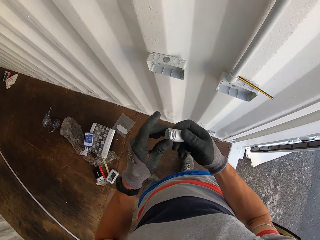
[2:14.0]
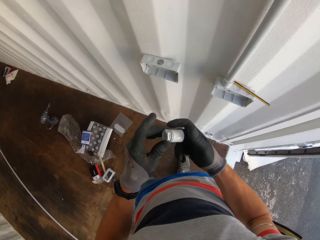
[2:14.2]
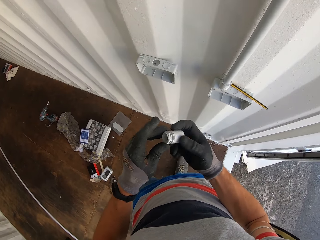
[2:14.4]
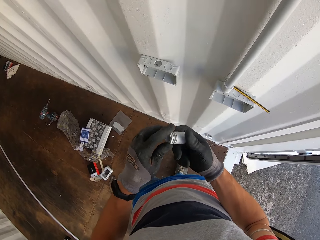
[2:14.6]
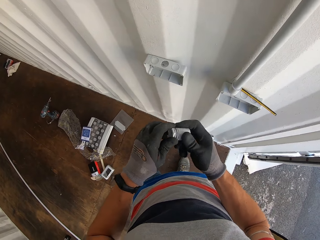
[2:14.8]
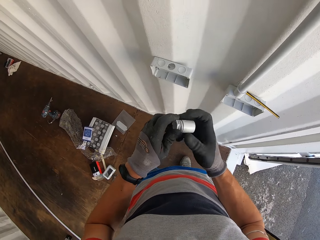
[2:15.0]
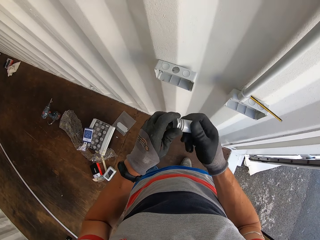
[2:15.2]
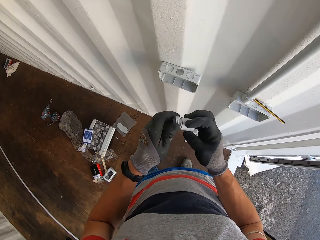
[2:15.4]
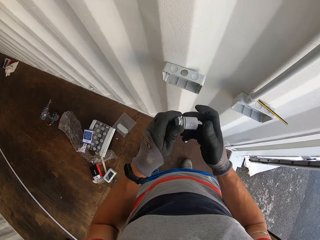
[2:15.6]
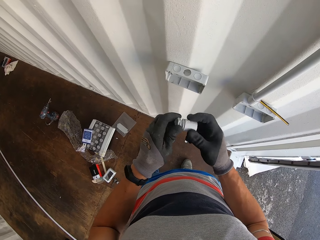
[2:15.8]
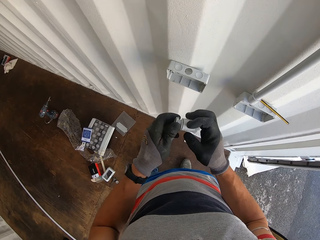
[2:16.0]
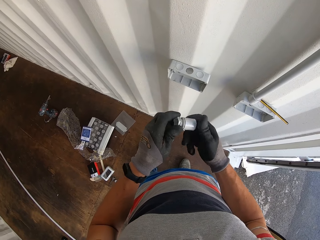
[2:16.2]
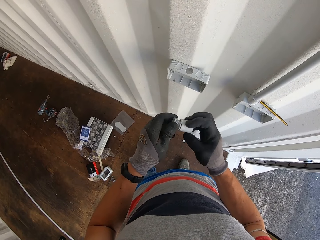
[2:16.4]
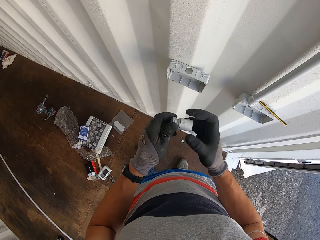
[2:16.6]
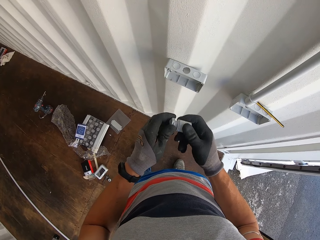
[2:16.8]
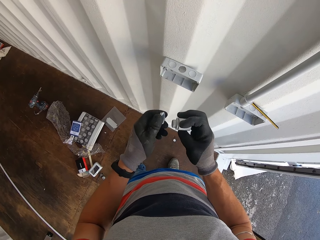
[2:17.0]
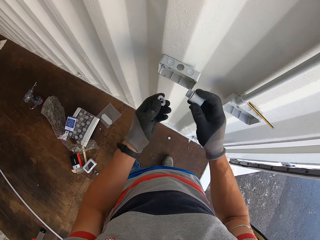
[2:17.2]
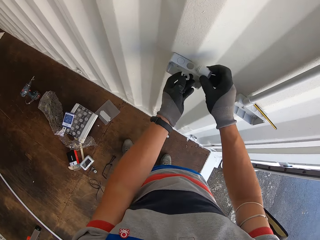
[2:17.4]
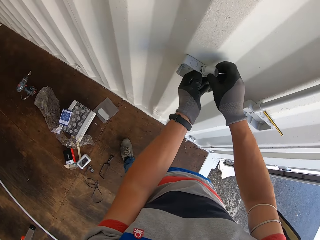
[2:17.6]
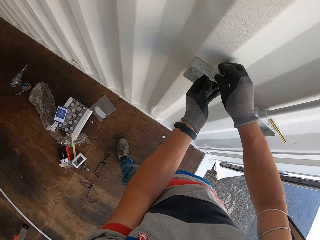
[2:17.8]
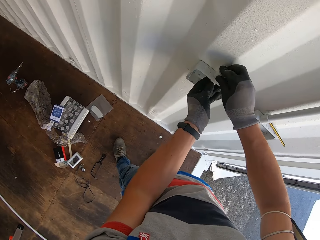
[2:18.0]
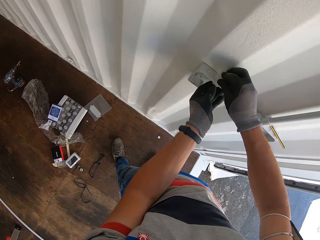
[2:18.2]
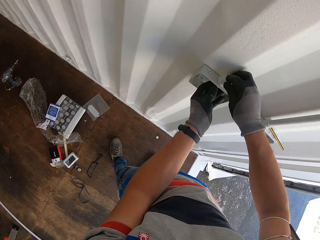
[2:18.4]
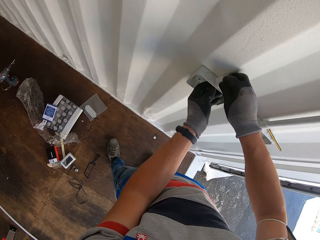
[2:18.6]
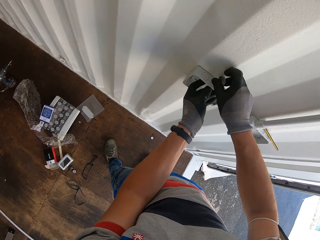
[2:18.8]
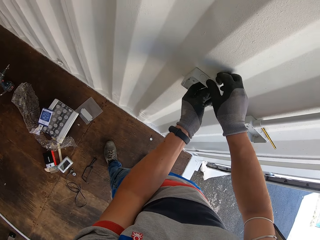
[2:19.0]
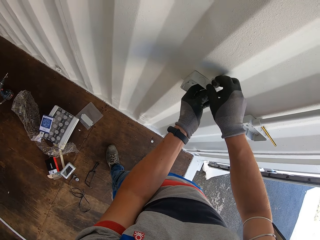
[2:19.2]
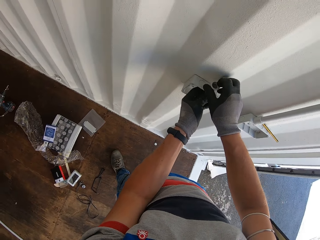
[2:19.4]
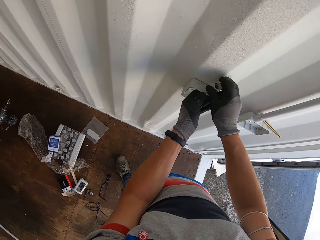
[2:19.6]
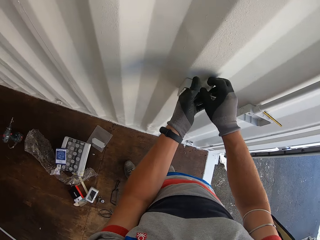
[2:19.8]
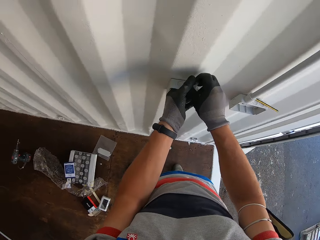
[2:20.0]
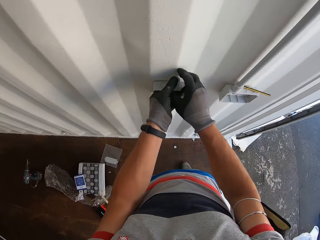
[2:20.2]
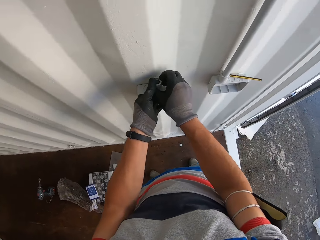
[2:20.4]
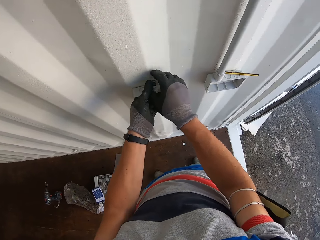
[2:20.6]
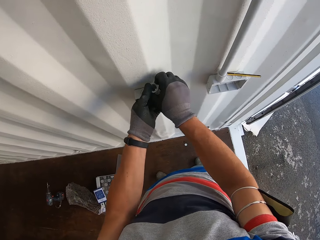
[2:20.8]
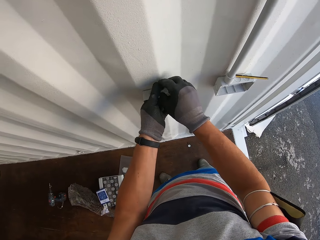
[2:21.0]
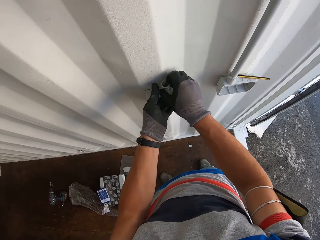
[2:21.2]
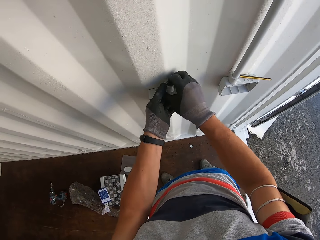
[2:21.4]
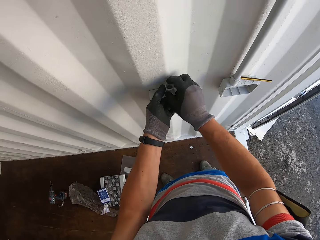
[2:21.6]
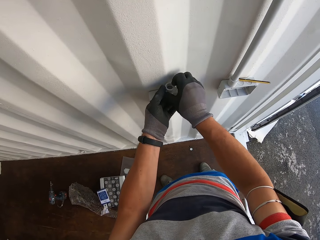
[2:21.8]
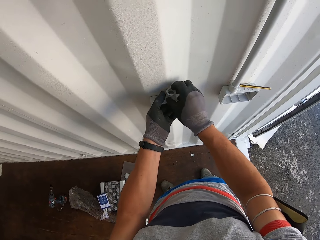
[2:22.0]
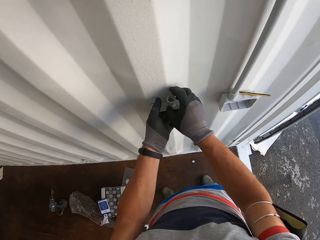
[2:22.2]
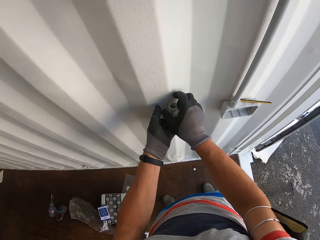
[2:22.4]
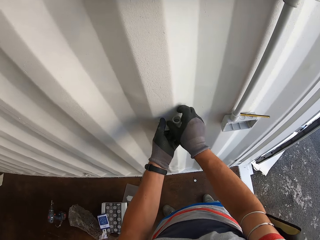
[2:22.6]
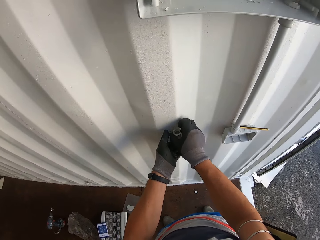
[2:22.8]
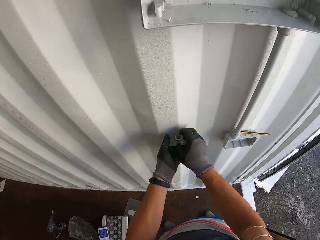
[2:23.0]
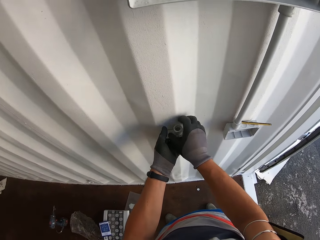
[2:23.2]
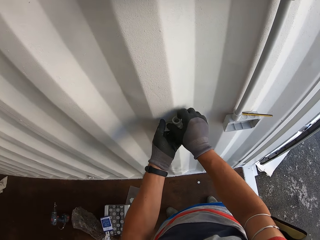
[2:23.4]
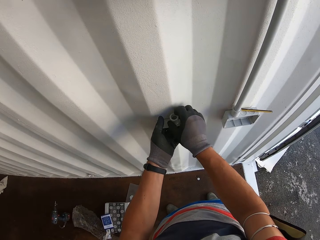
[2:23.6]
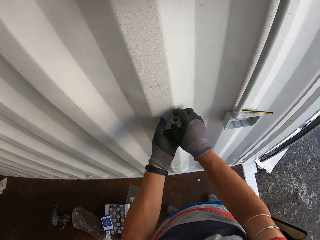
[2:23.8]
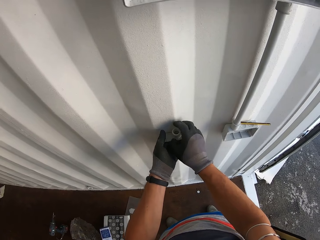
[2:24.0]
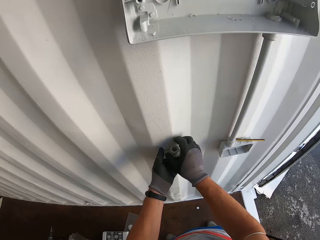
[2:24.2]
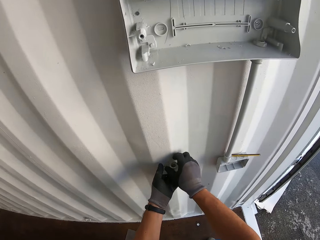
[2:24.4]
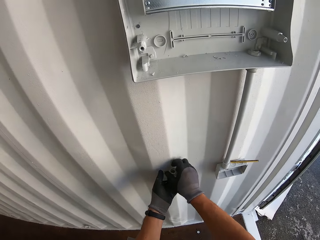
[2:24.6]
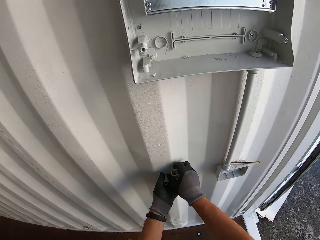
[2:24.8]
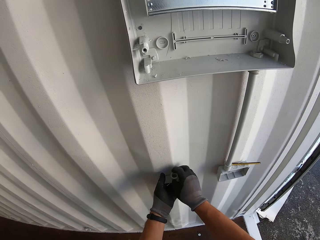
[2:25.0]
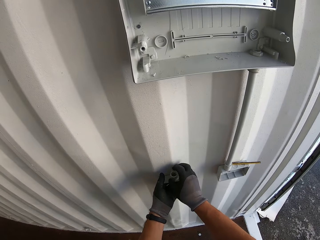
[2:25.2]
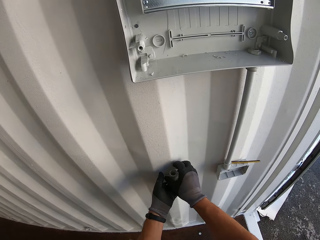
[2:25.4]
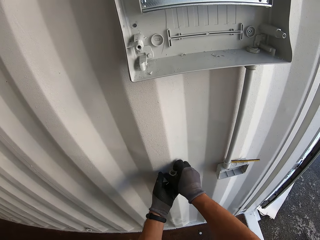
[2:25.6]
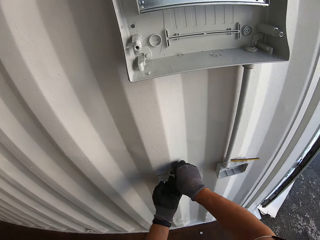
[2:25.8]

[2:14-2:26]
The camera wearer fixes the conduit fitting into the switch.

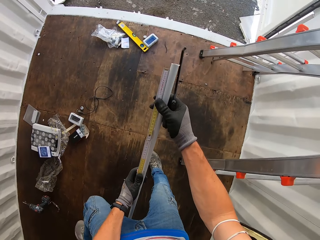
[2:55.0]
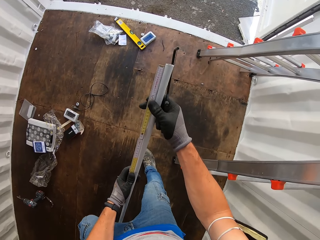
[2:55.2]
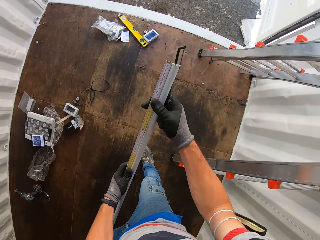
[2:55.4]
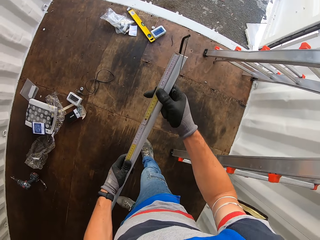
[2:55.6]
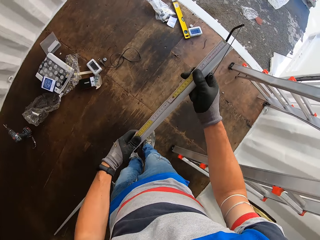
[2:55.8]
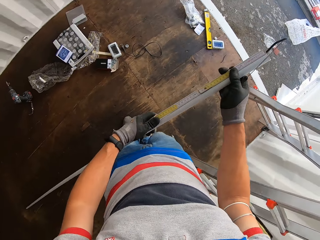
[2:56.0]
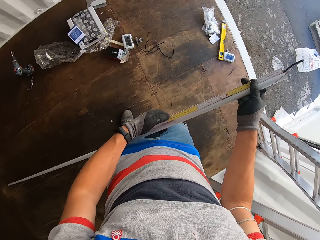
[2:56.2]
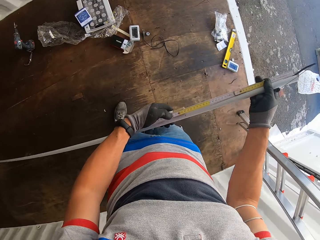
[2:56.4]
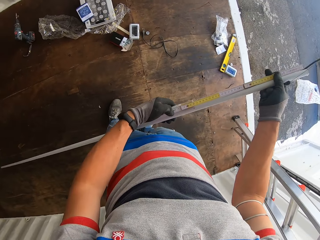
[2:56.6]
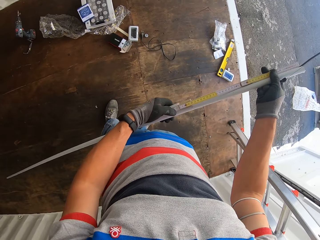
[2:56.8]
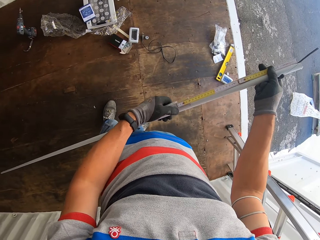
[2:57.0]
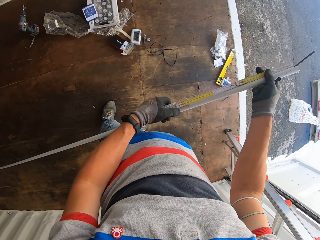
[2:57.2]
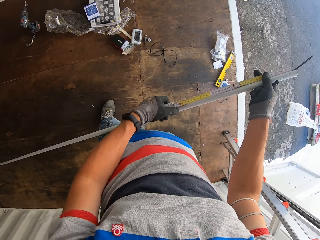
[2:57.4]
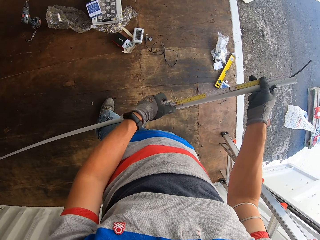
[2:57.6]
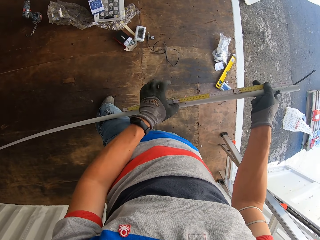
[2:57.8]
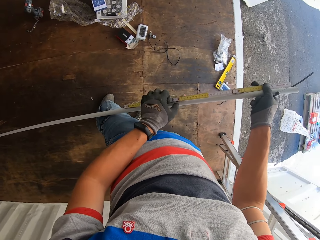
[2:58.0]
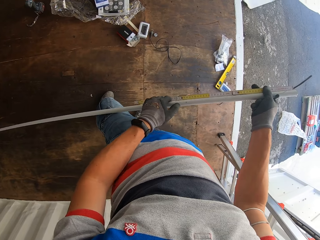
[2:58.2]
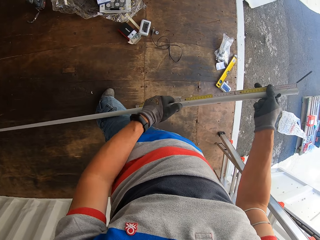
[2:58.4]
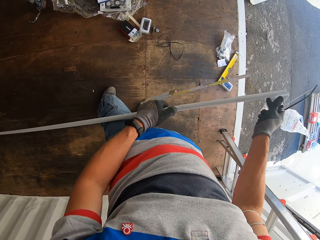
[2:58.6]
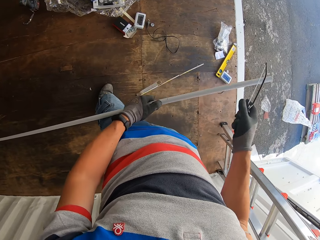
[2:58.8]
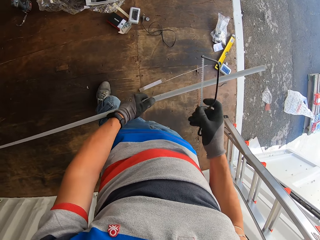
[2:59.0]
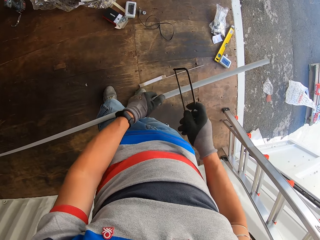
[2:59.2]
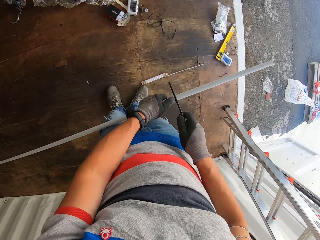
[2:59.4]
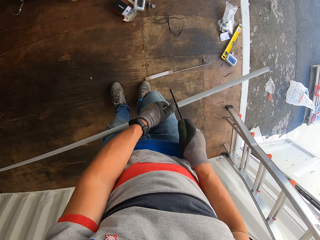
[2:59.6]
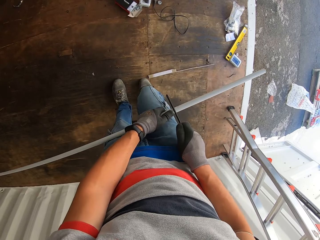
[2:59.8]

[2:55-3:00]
The camera wearer measures the conduit pipe. They put the tape measure on the ground.

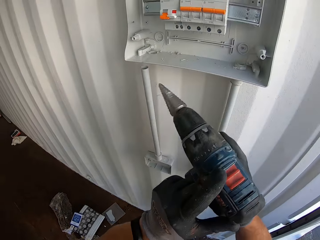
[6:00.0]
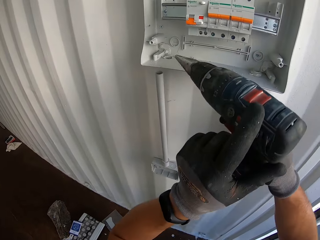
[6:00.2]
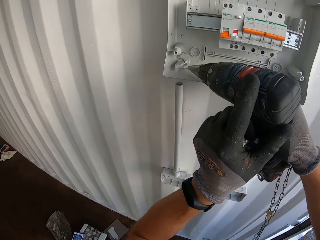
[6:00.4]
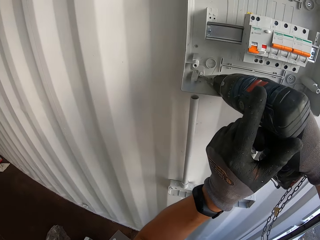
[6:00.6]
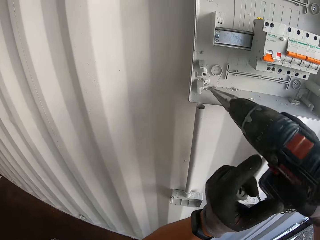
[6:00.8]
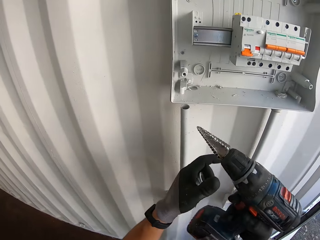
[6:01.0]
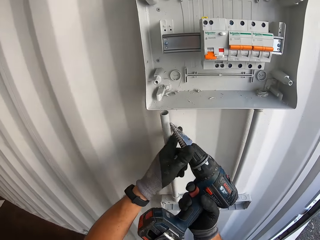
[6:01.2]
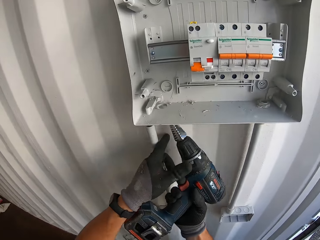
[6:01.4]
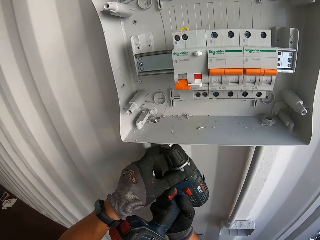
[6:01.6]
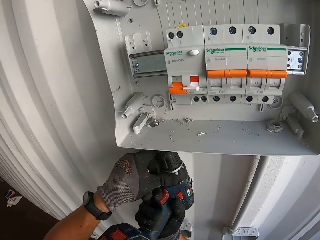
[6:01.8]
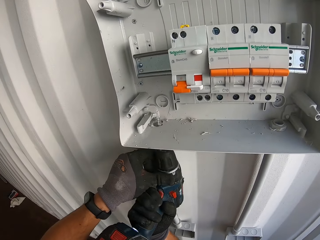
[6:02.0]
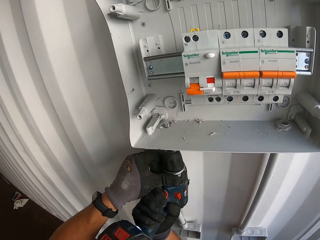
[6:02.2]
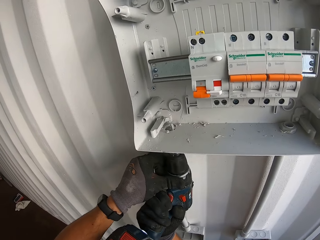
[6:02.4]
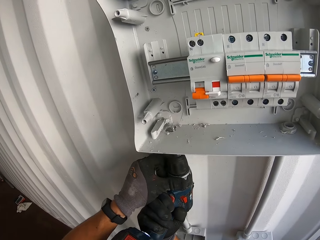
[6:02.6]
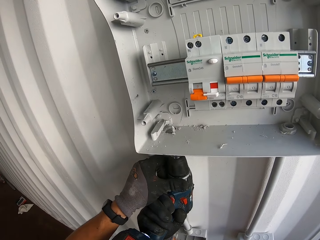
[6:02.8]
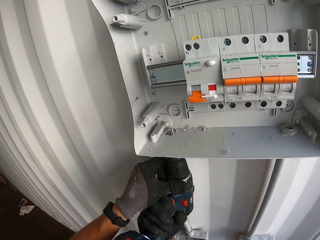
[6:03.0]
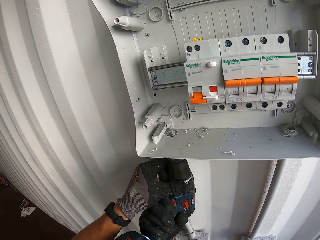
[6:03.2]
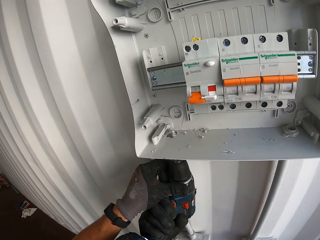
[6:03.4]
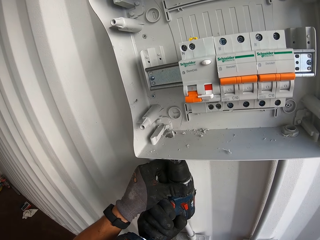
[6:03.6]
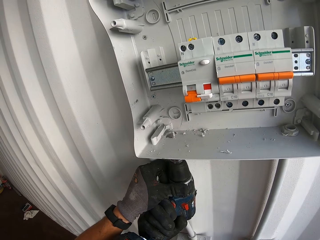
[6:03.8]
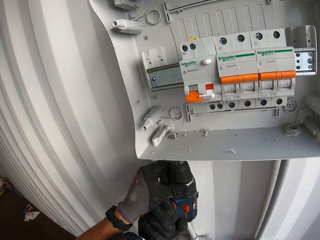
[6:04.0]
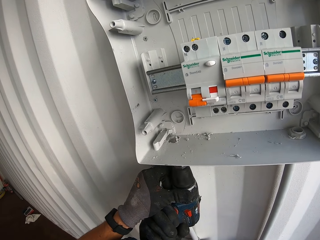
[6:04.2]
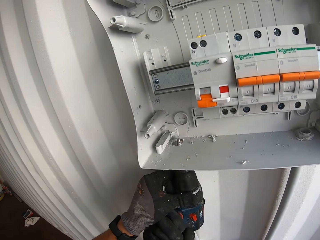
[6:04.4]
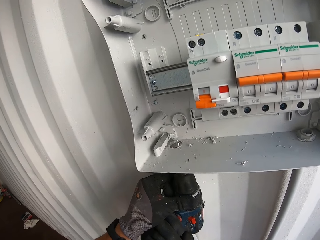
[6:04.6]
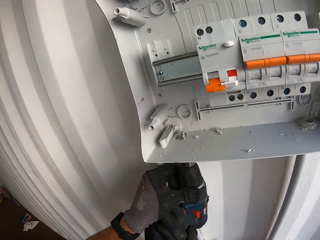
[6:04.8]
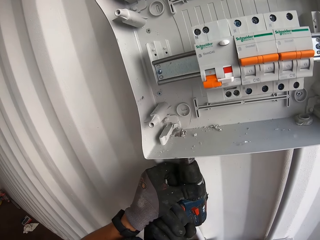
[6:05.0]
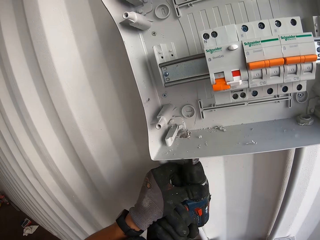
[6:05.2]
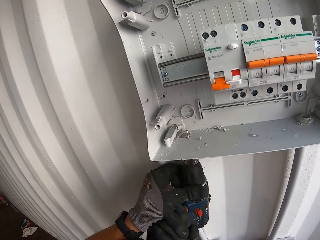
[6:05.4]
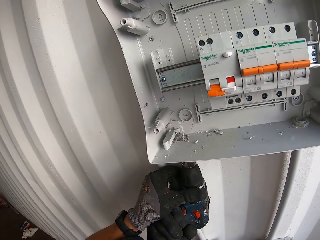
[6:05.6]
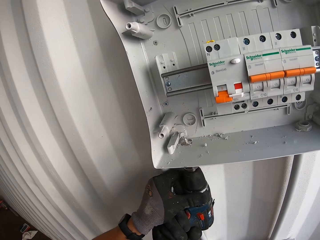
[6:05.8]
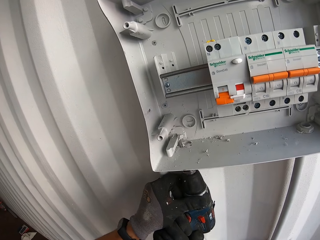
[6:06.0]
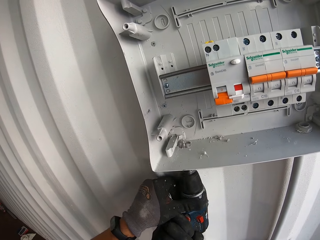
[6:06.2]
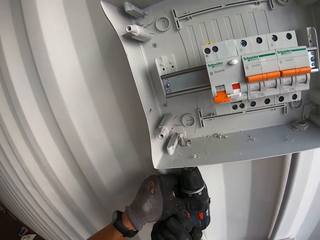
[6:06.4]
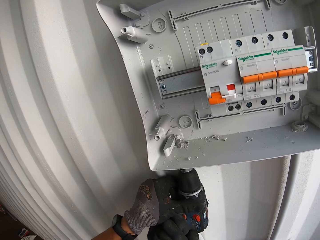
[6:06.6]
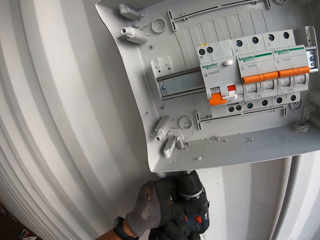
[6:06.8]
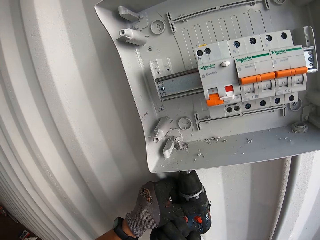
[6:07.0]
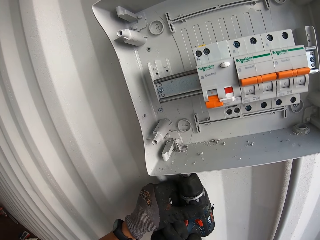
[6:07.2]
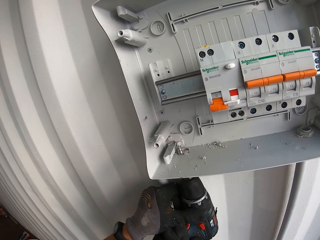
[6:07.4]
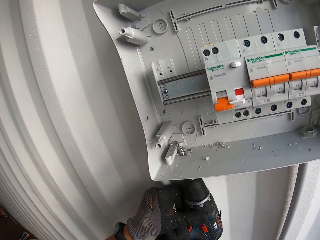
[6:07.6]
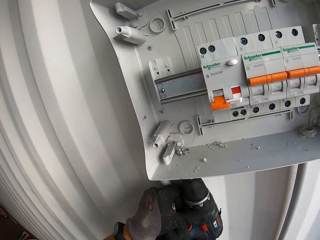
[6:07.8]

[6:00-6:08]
The camera wearer drills a hole.
